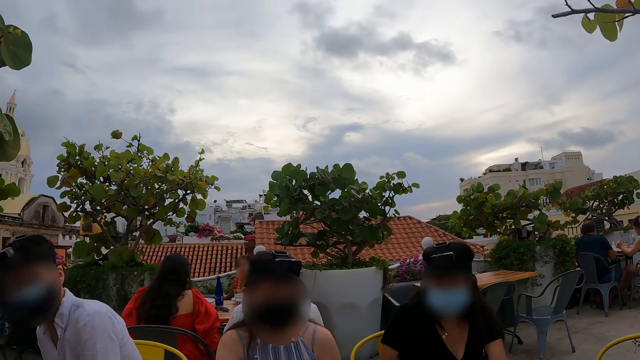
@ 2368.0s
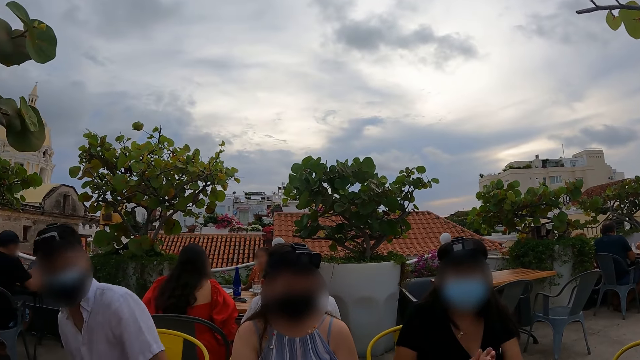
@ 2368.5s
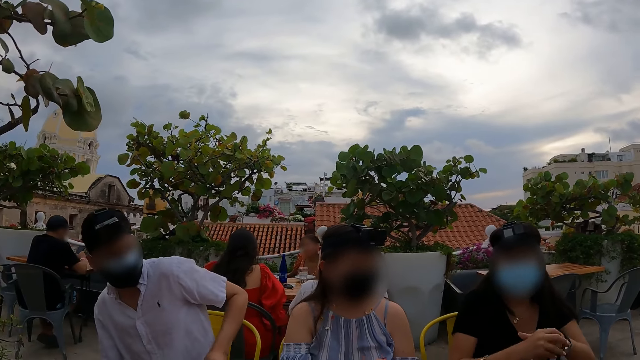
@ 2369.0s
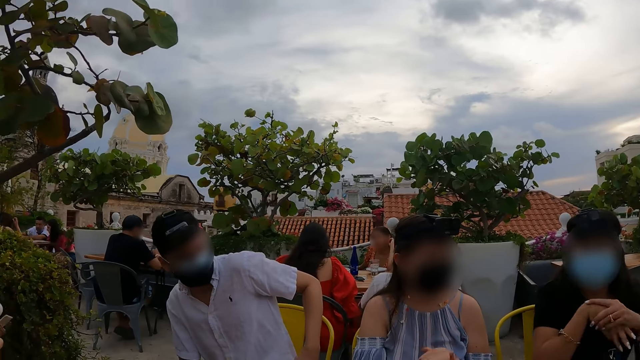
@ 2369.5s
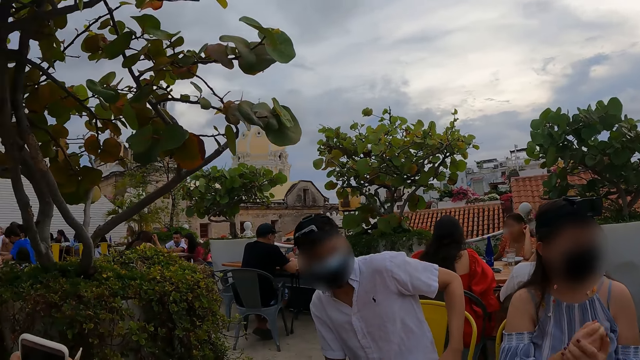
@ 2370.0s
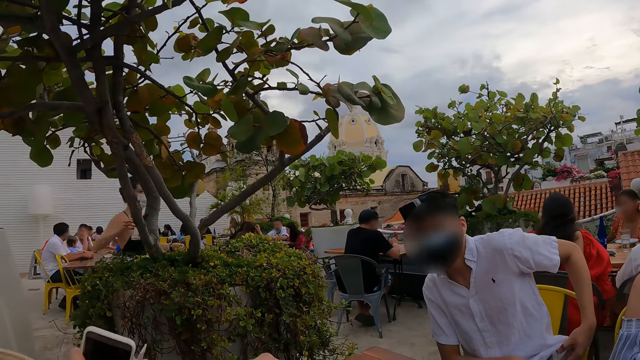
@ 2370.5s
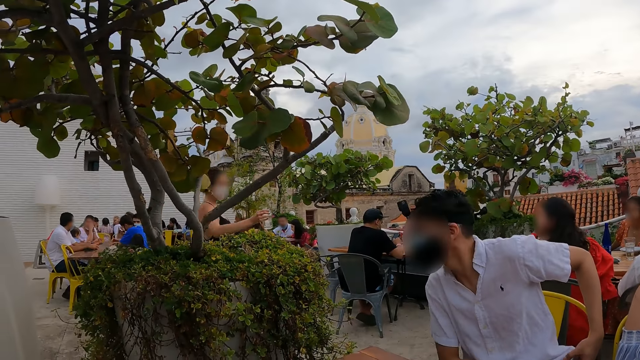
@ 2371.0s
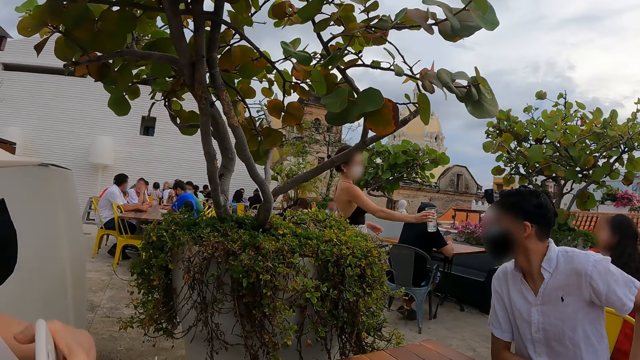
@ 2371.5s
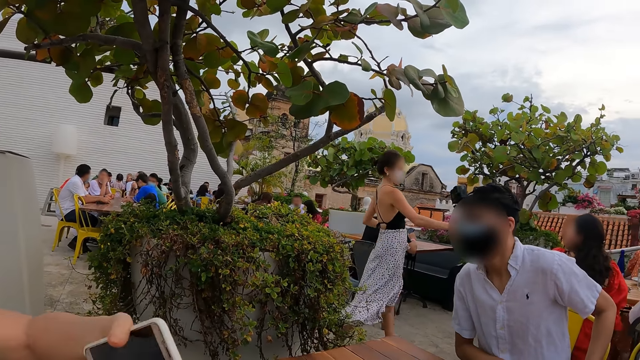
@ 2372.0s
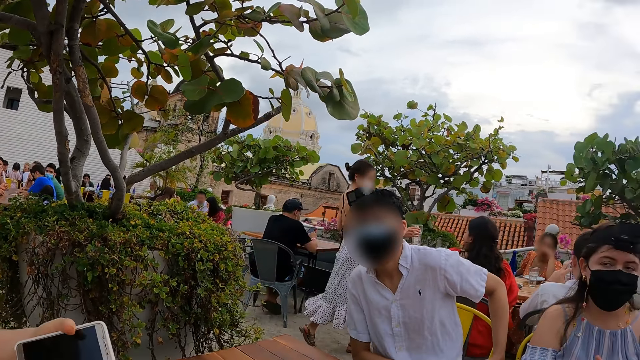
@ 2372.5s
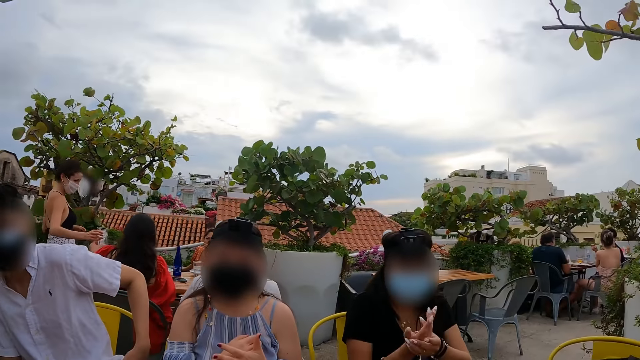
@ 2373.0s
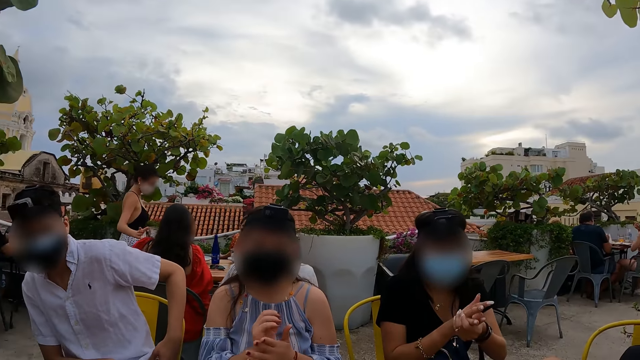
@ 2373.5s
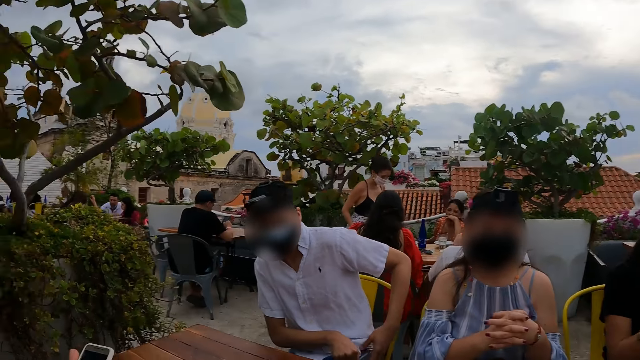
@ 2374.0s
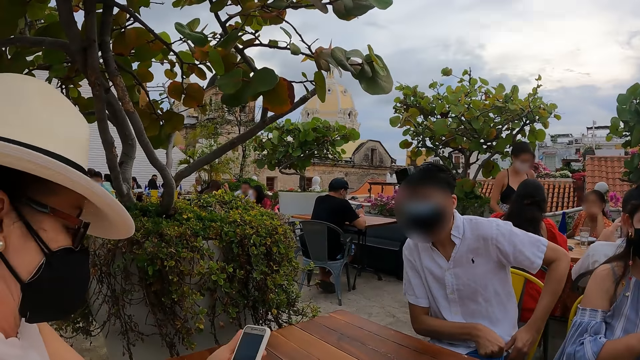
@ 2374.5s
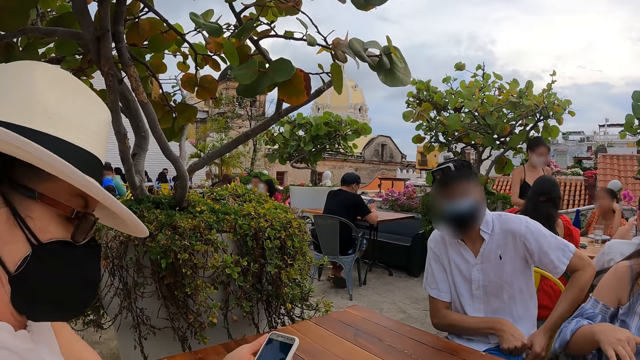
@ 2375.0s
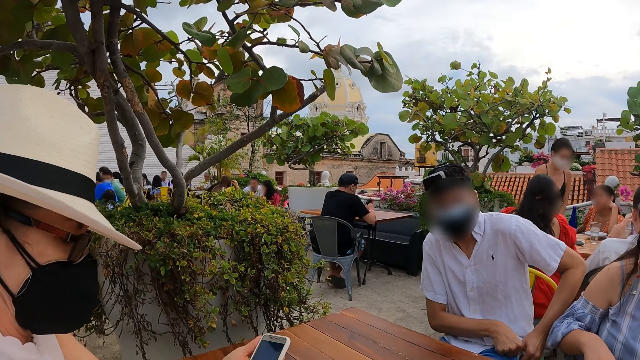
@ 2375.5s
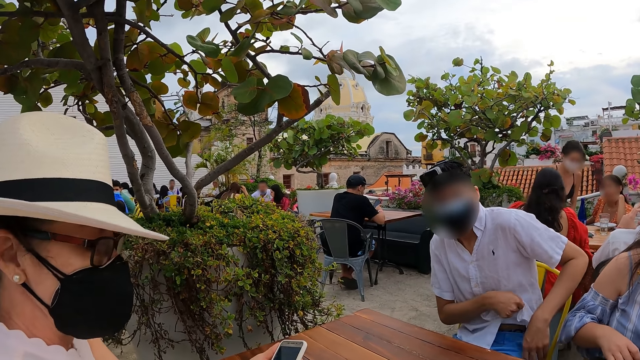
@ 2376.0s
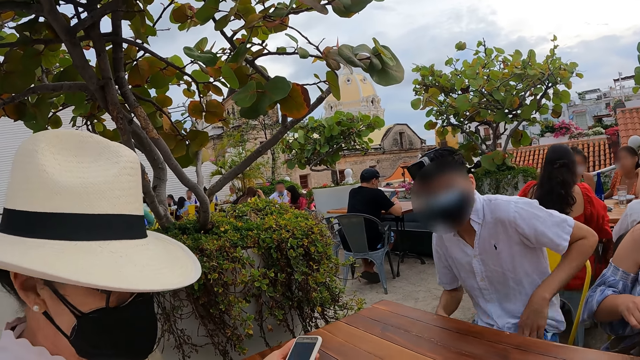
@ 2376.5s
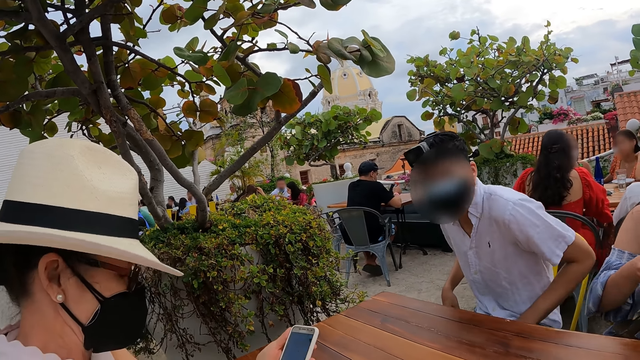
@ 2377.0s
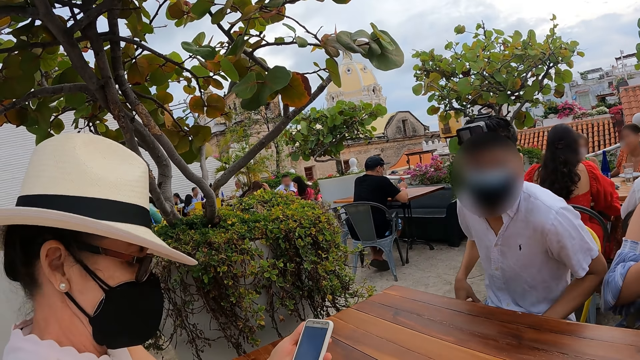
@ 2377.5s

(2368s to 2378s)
The camera wearer looks around the restaurant. A man puts hand sanitizer in the pocket. A person and another person rub their hands. The camera wearer looks around the restaurant. They stare at a third person. The third person operates the phone in her hands.

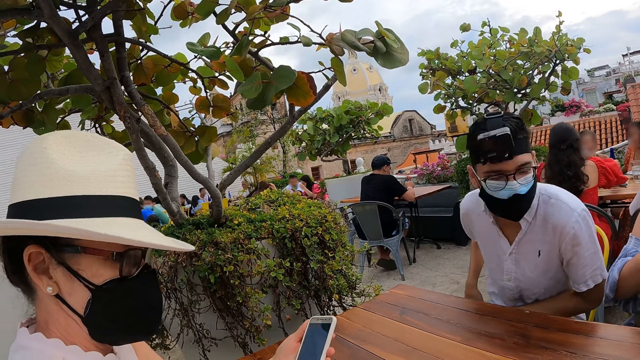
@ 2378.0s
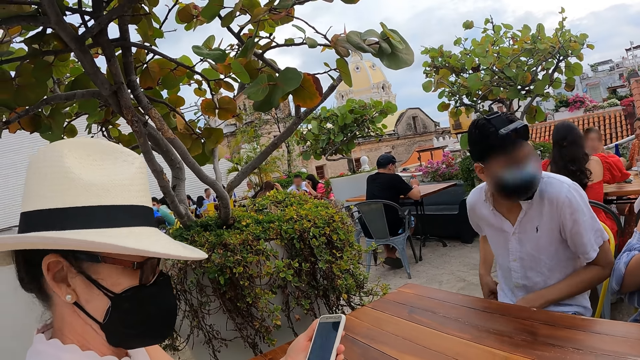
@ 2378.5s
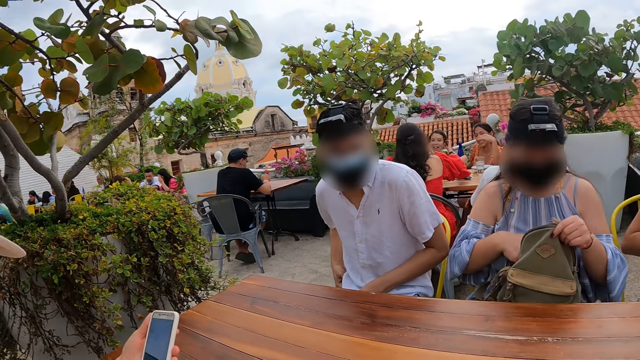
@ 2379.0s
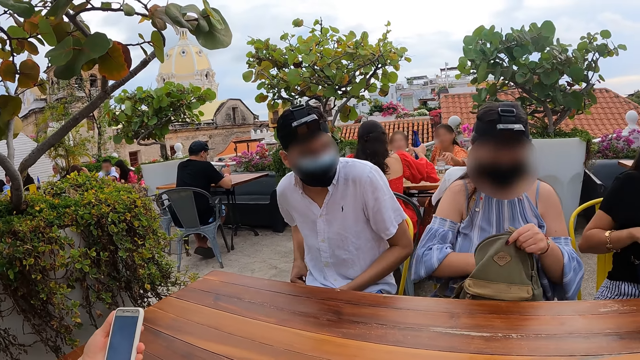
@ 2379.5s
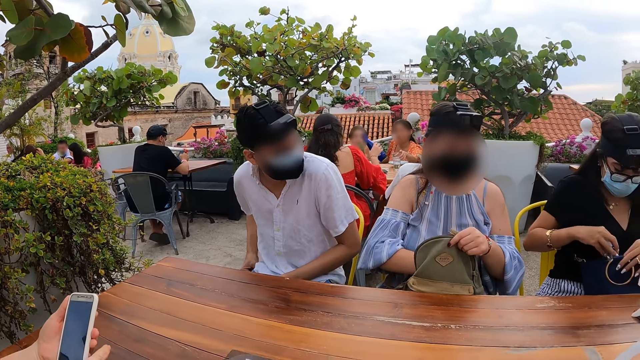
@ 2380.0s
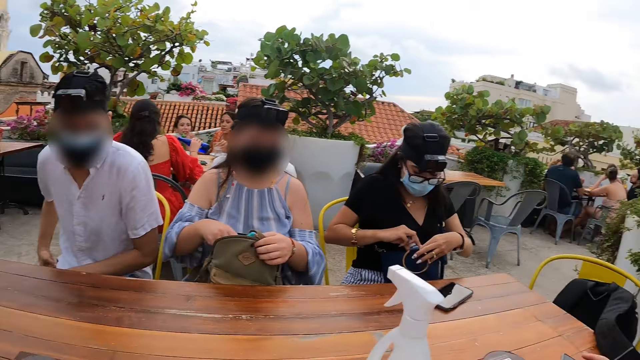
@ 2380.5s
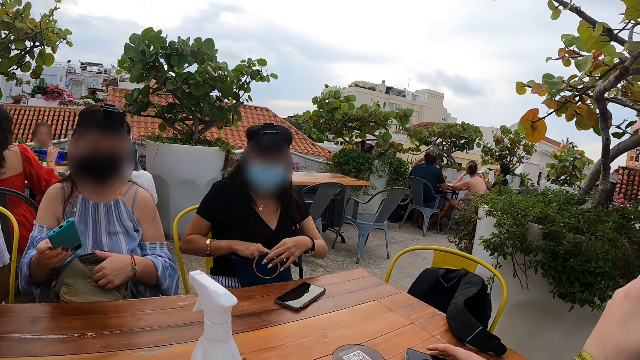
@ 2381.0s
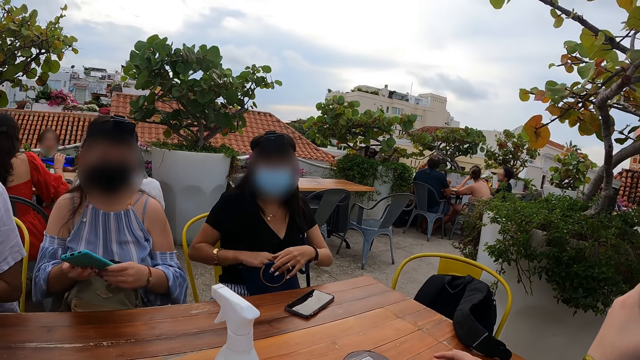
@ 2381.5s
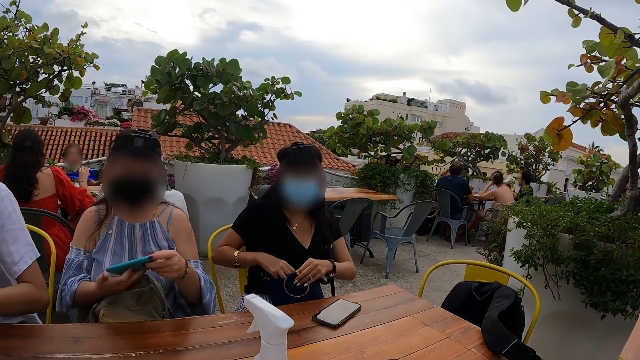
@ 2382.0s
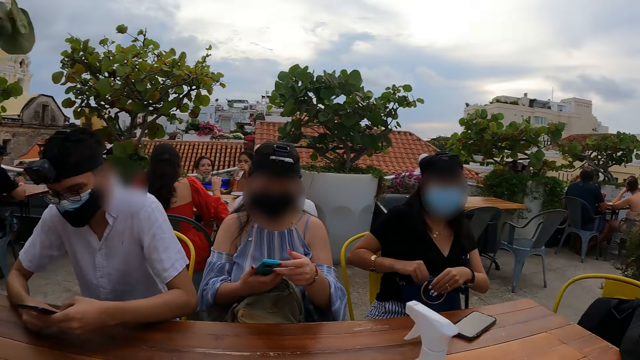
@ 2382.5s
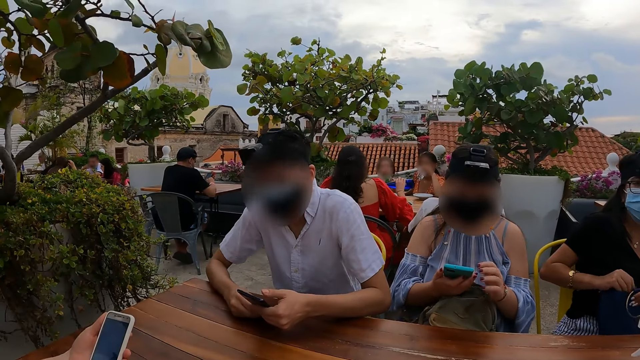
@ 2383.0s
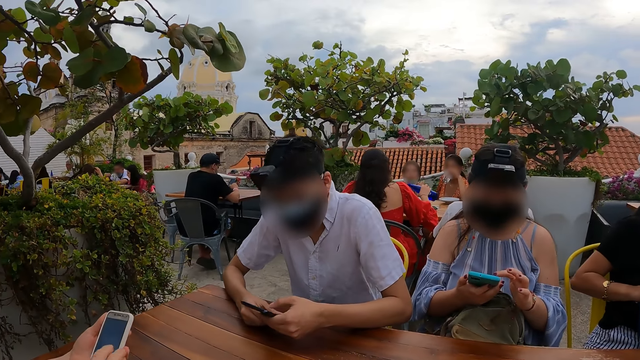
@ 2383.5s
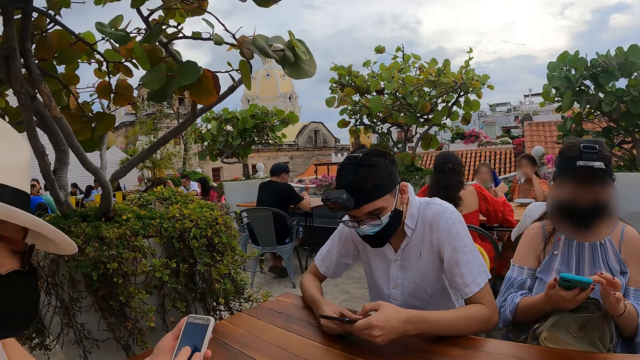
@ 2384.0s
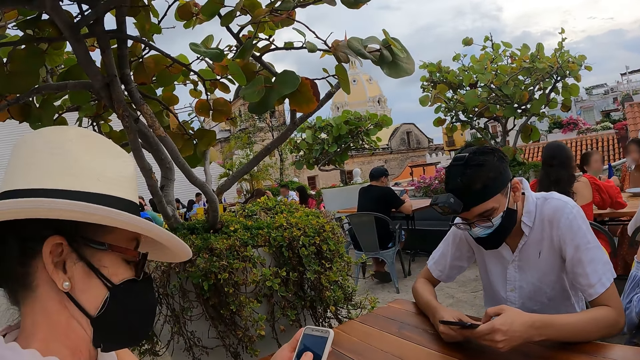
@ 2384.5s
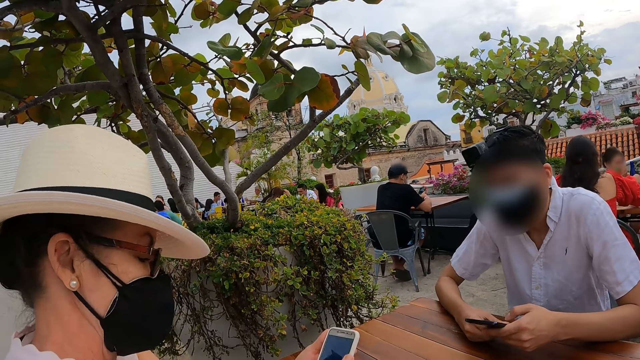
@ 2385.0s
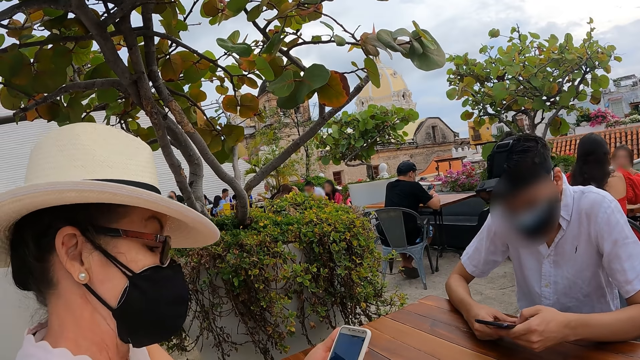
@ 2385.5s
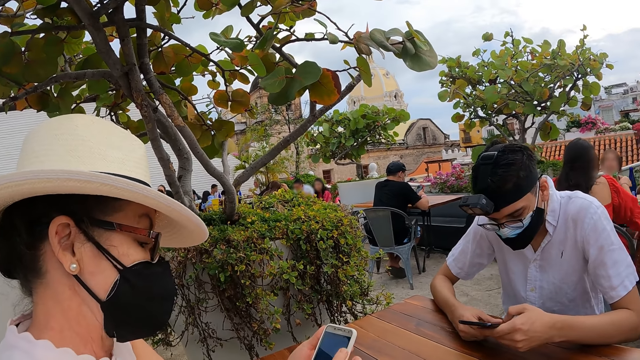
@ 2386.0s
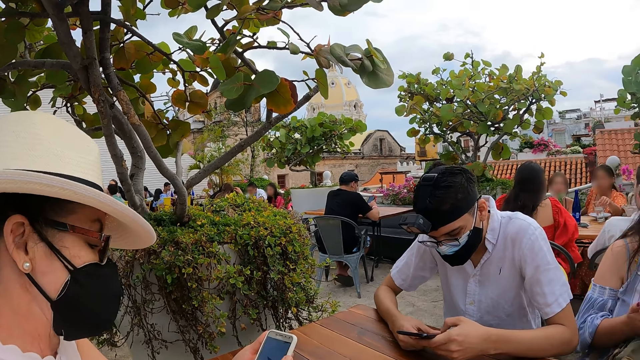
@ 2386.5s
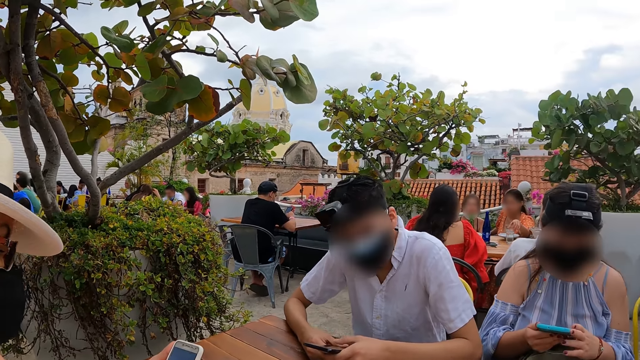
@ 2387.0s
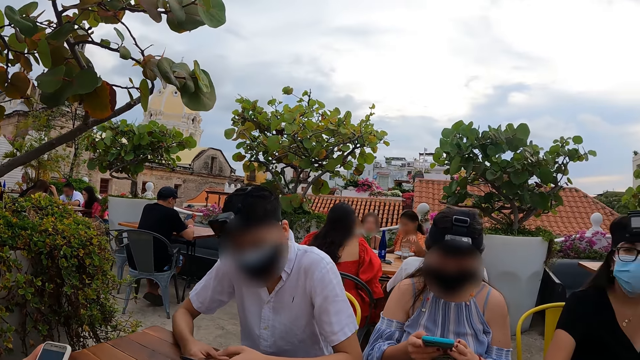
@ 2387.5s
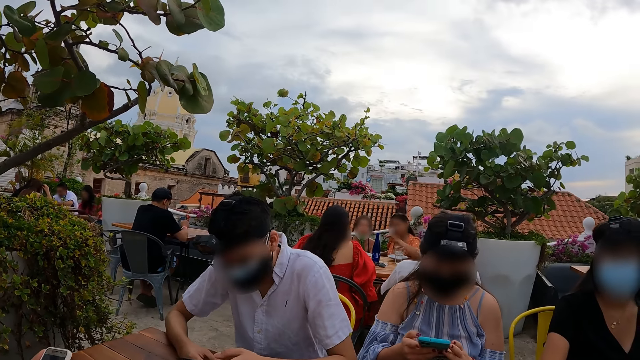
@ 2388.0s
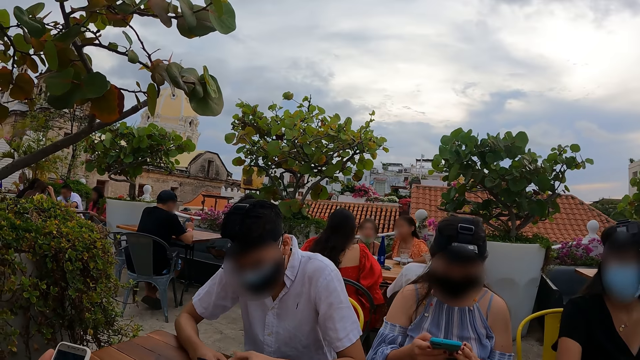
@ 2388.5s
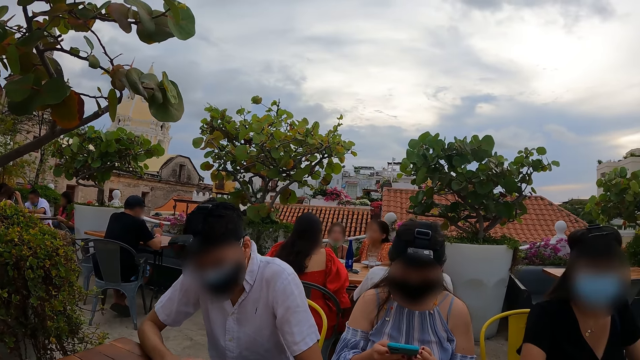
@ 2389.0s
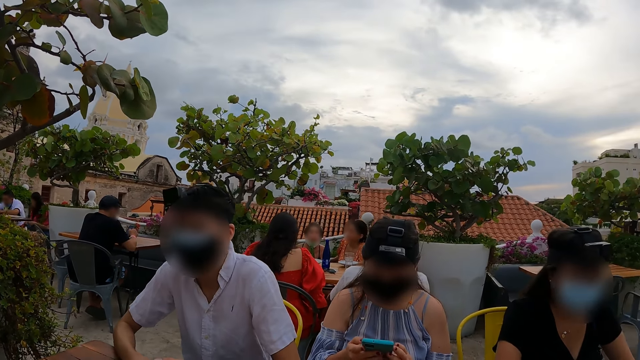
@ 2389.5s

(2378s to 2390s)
The camera wearer looks around the table. They interact with a man. A person removes the phone from her purse. The person moves the phone in her hands. The camera wearer looks around the table. The man operates the phone in his hands. Another person operates the phone in her hands. The camera wearer stares at the man, a third person and the first person. They interact with the man.
